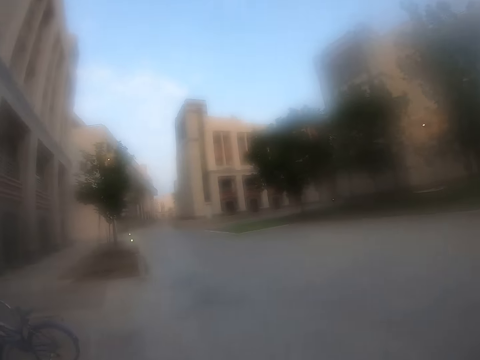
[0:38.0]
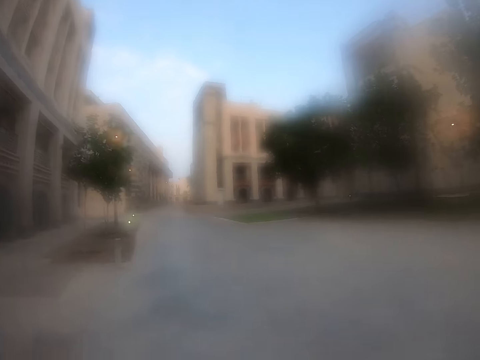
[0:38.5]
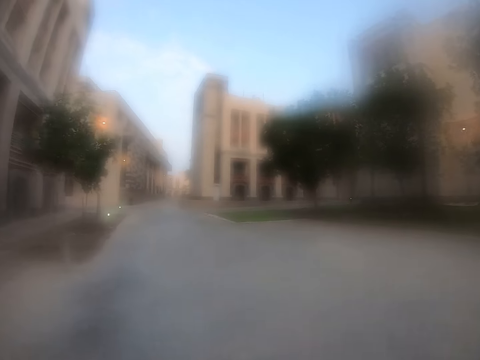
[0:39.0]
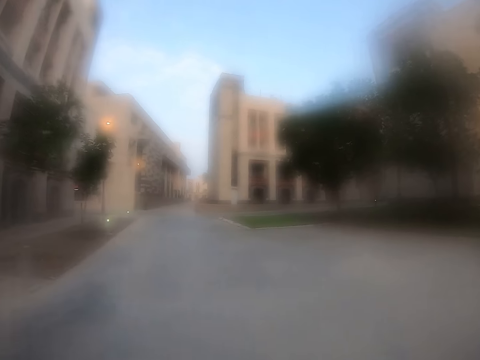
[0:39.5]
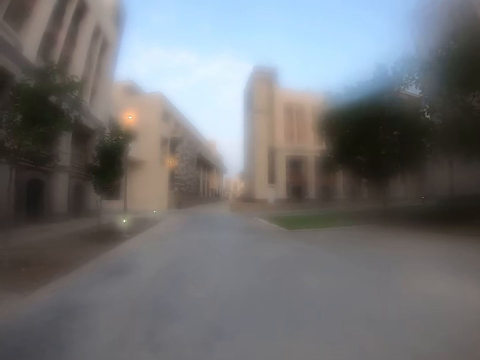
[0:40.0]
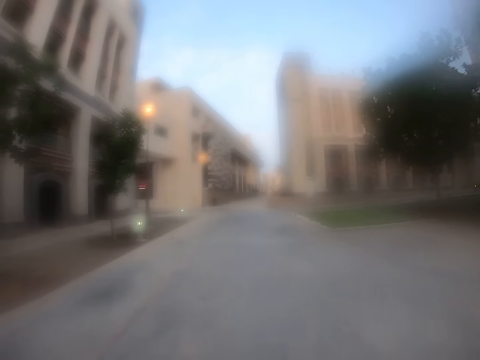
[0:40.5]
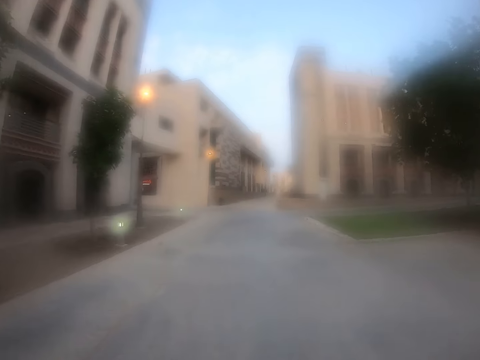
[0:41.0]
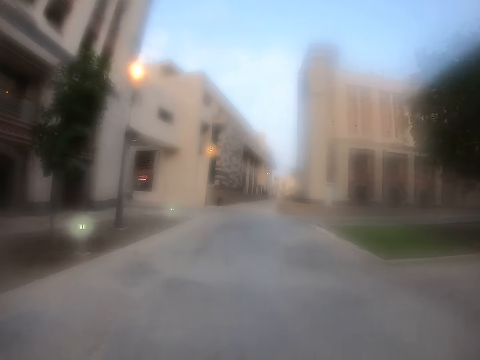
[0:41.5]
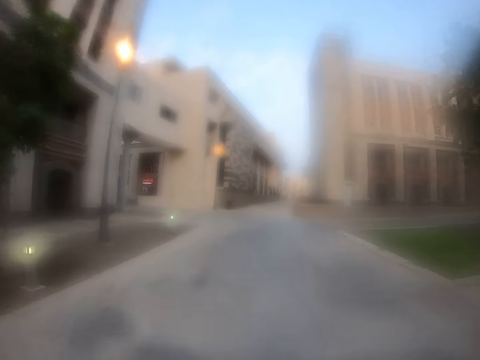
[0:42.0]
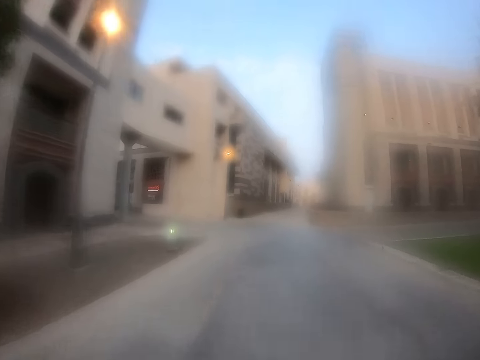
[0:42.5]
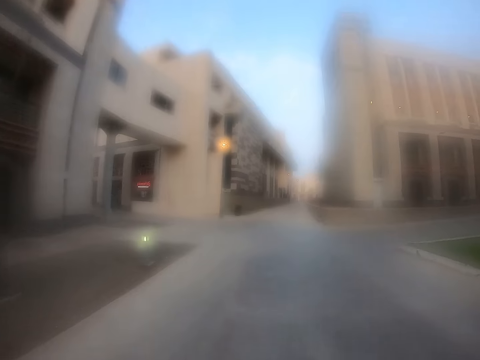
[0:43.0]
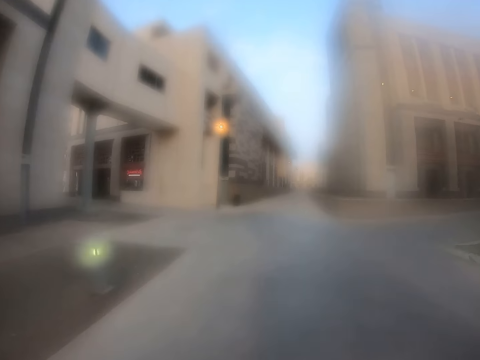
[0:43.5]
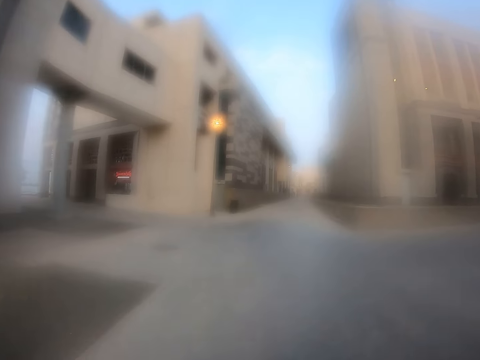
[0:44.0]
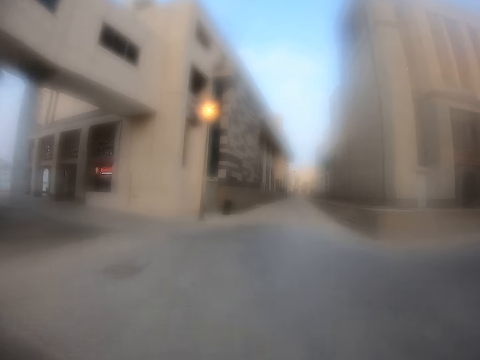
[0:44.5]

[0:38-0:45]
The camera wearer looks around. They ride a bicycle.

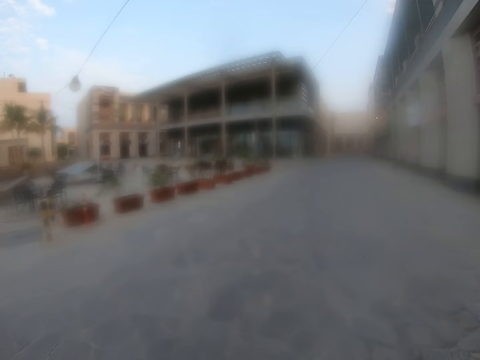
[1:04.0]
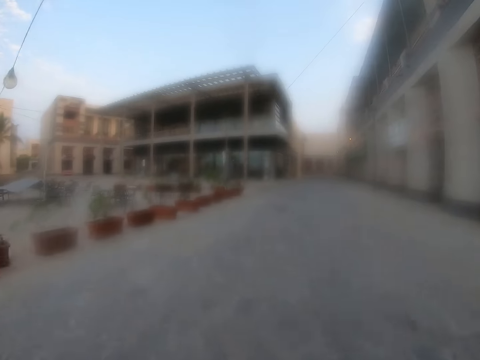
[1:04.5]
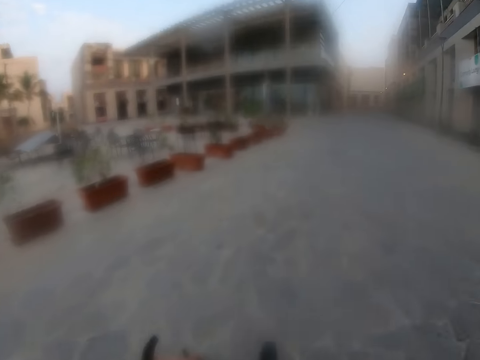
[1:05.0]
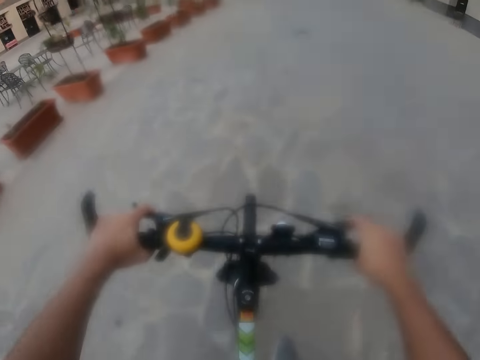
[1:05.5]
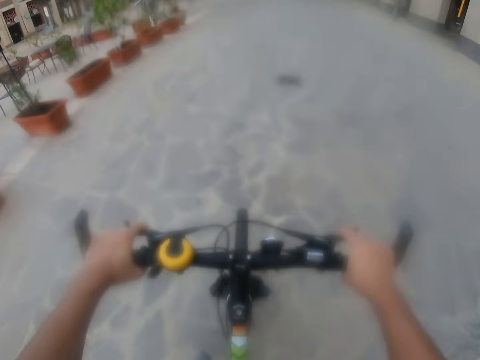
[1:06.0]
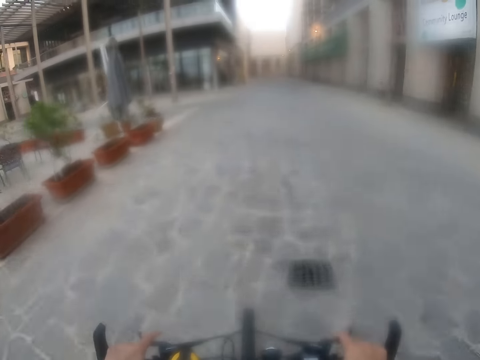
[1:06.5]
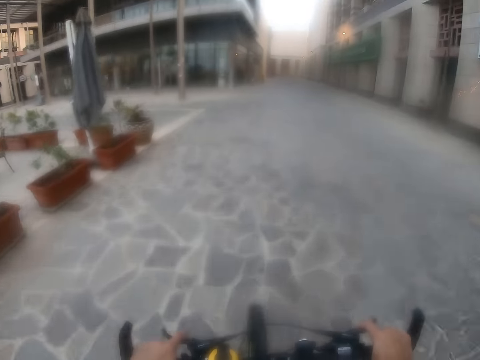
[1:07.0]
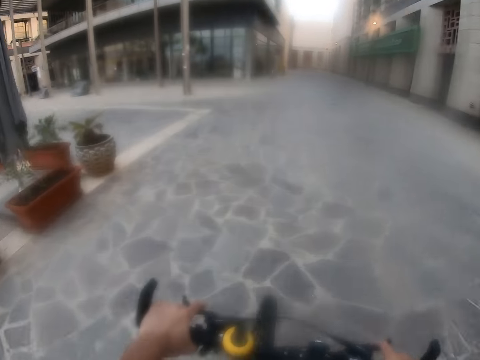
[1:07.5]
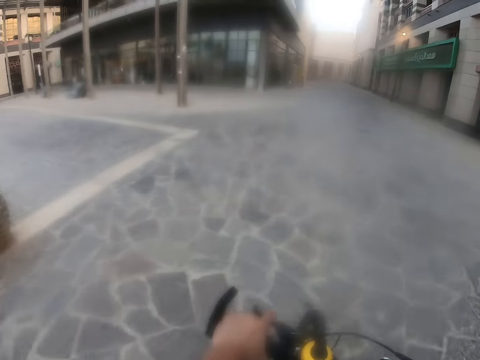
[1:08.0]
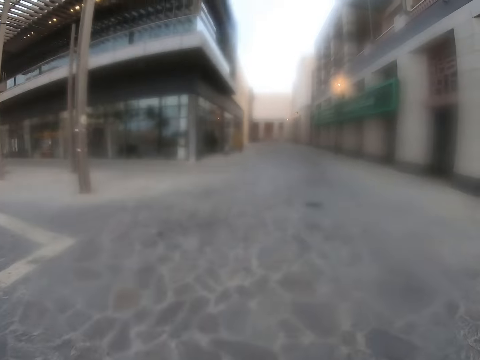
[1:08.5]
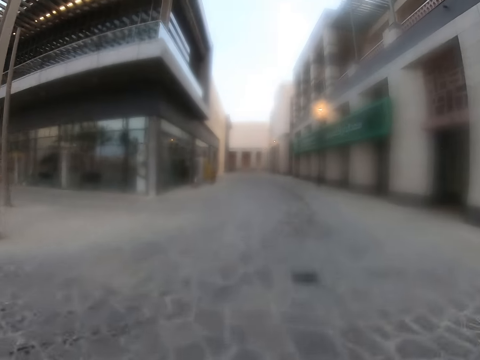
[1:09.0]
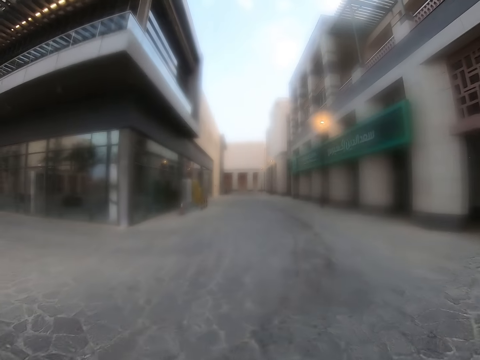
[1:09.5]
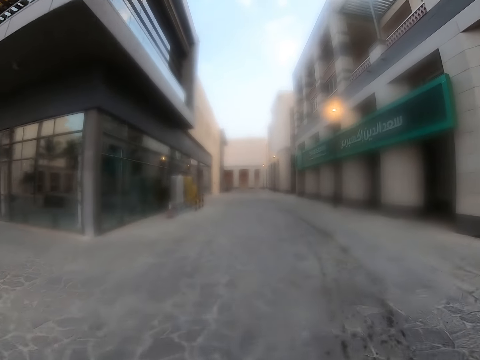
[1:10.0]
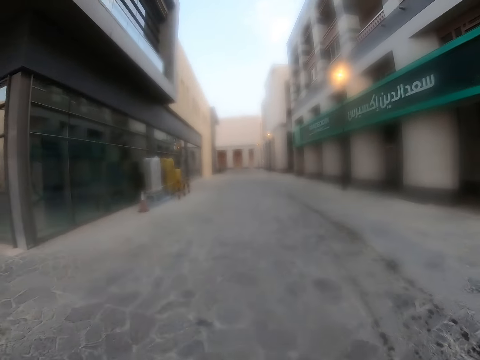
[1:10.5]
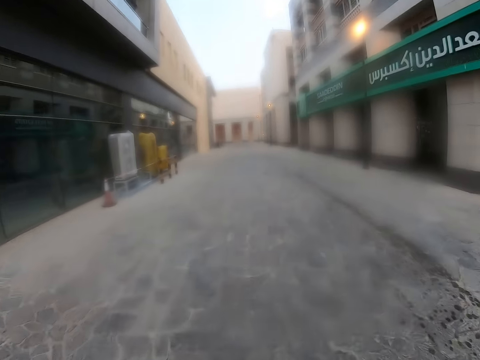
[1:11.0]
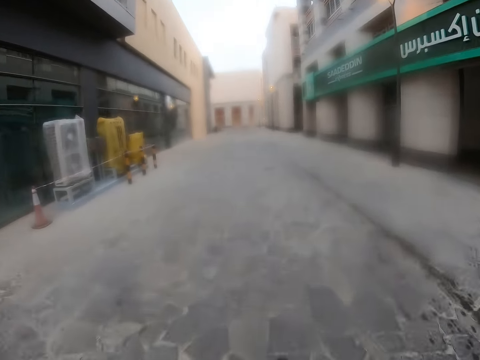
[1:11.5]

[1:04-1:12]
The camera wearer looks at a bicycle. They ride the bicycle.

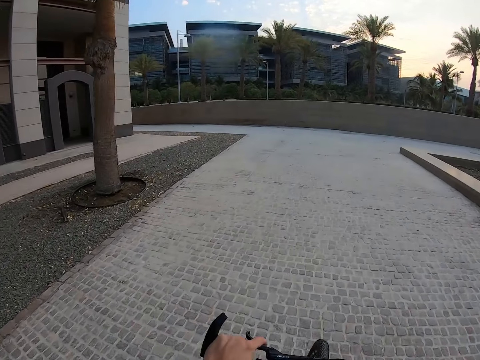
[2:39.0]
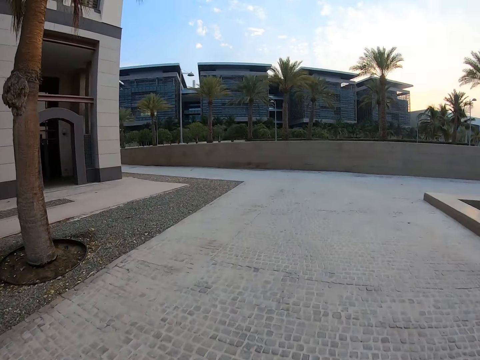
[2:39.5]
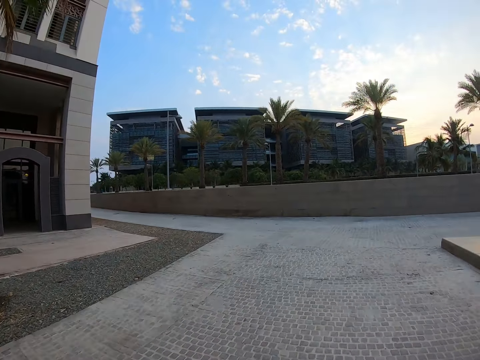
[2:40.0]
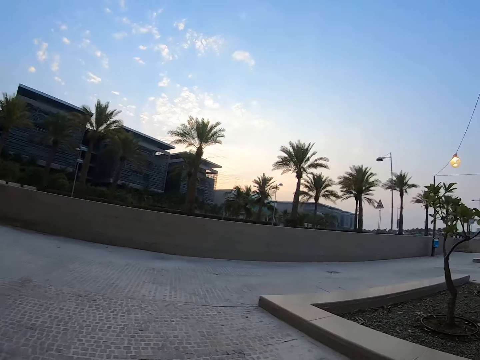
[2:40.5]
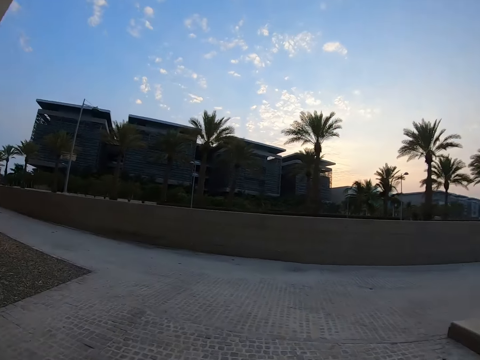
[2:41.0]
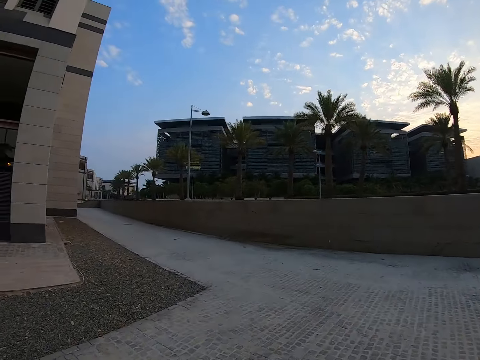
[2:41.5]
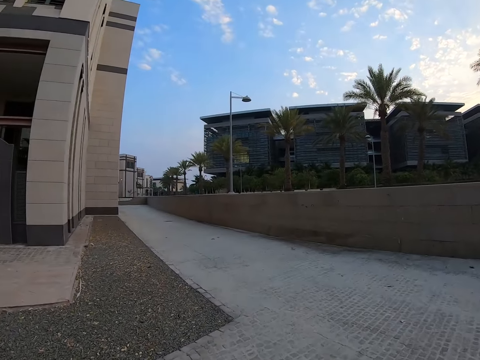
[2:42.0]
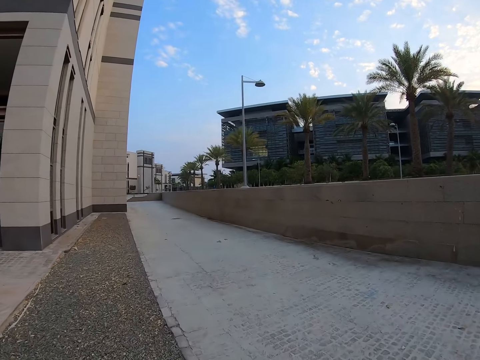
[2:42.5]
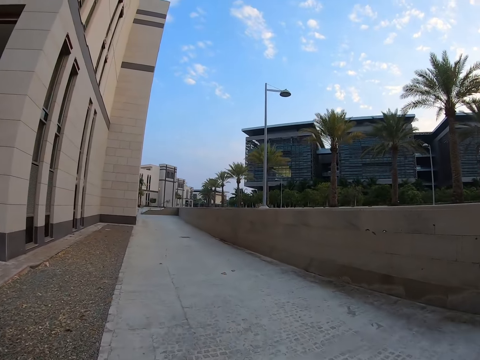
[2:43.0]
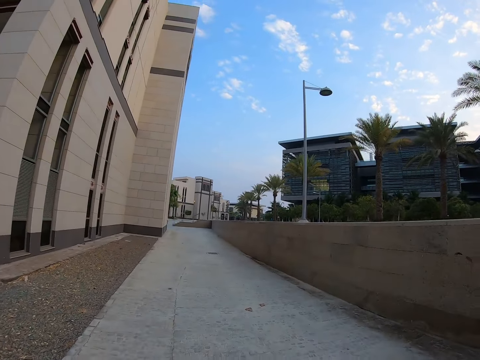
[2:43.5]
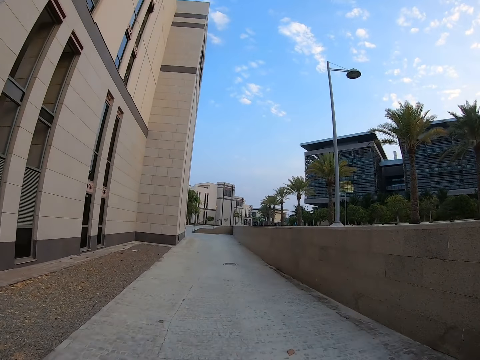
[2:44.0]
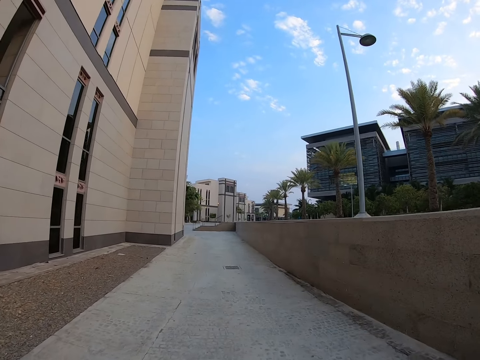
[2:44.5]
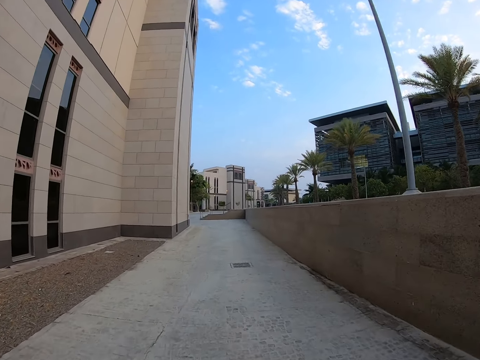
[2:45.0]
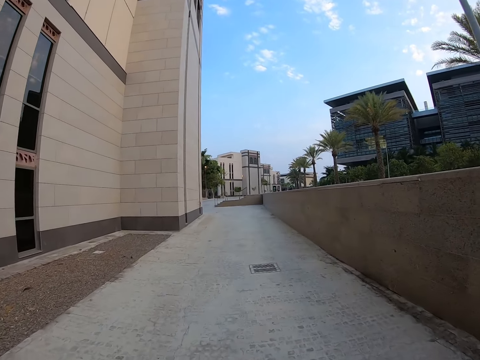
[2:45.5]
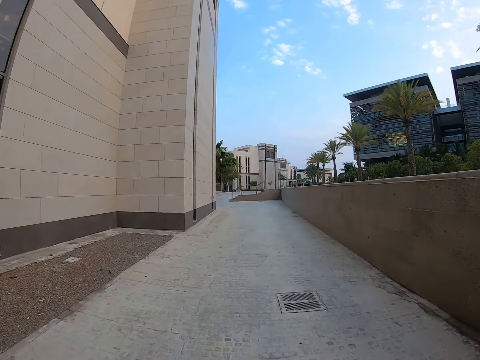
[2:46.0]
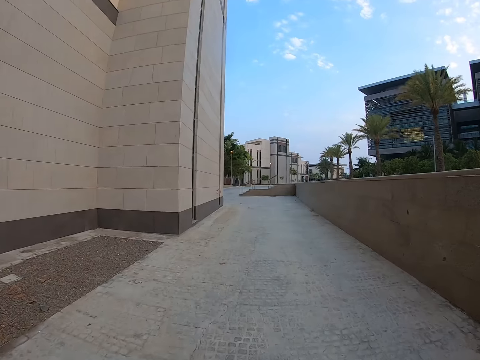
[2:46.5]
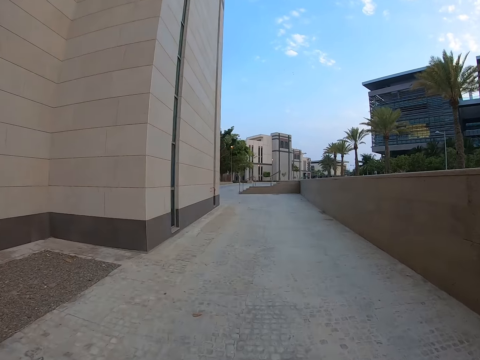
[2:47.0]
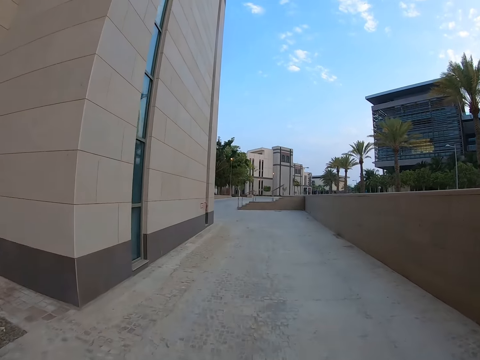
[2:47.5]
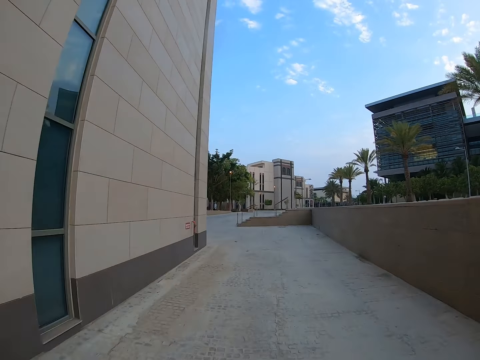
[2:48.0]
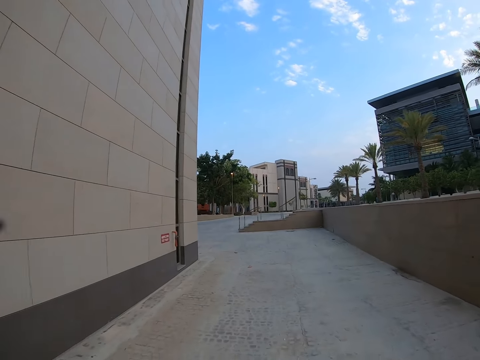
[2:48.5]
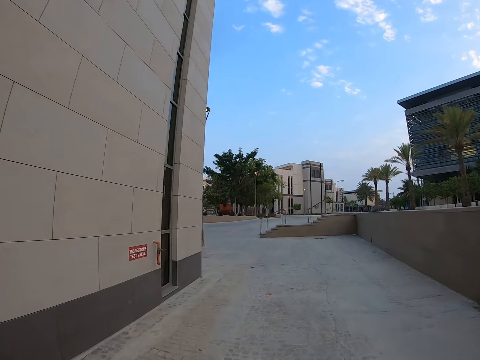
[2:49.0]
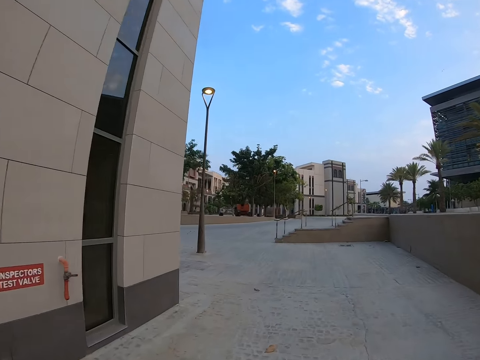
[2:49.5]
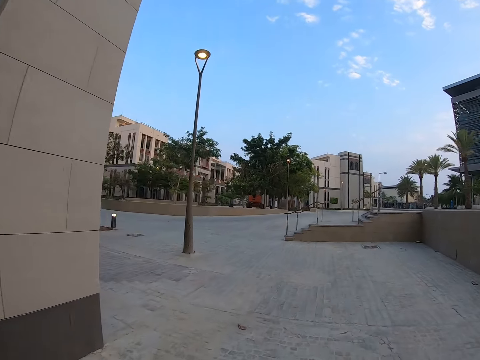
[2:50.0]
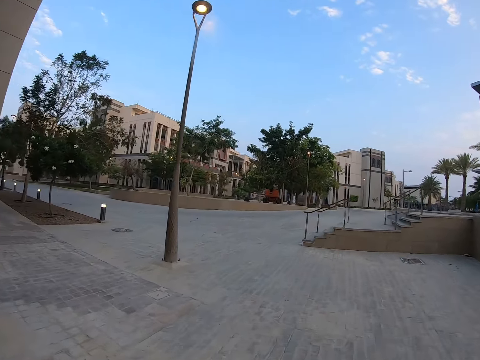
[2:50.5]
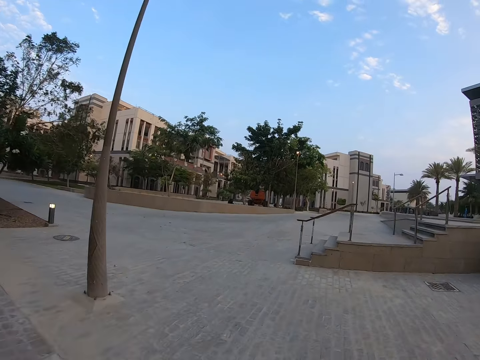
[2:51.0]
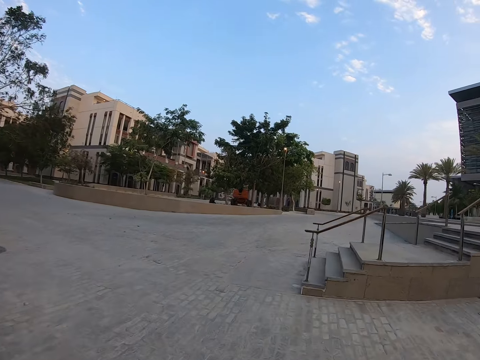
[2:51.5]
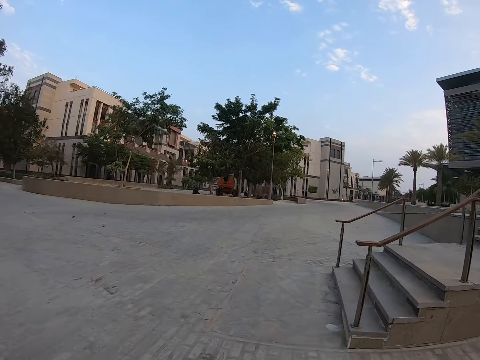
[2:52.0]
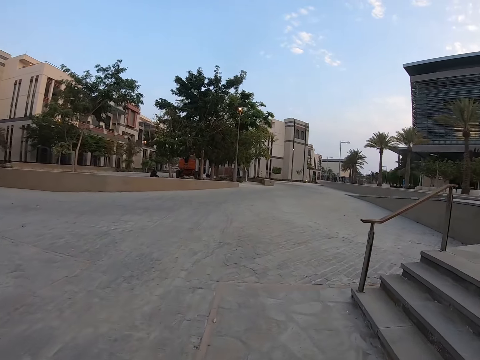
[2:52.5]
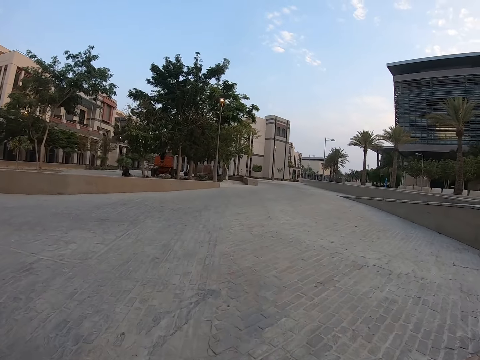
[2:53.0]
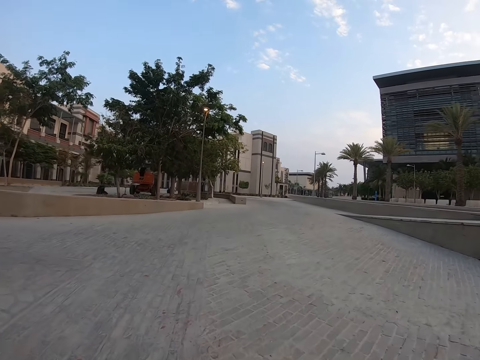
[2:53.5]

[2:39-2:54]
The camera wearer looks around. They ride a bicycle.
